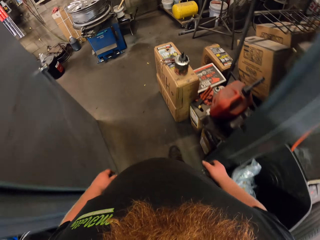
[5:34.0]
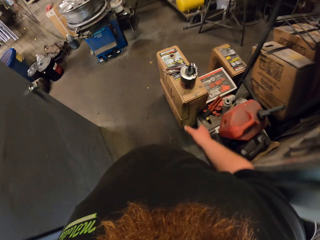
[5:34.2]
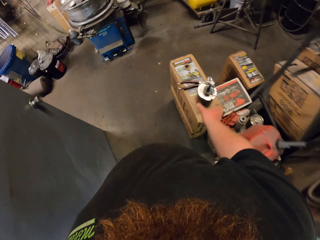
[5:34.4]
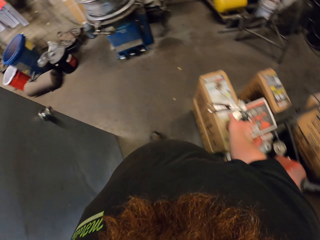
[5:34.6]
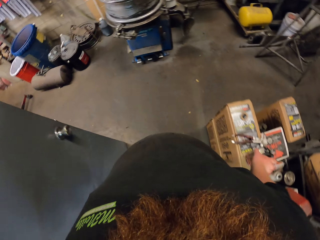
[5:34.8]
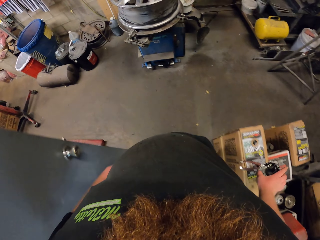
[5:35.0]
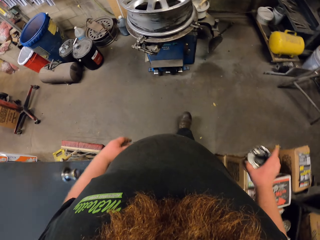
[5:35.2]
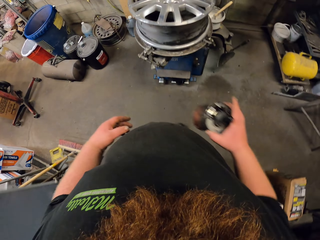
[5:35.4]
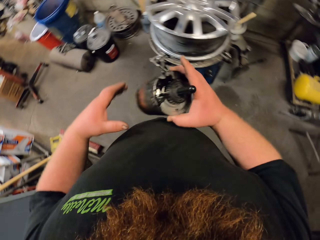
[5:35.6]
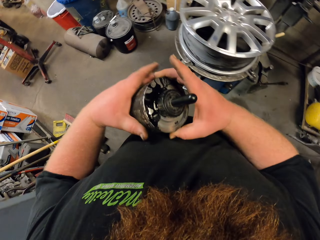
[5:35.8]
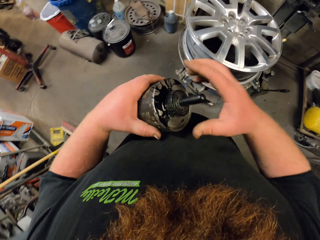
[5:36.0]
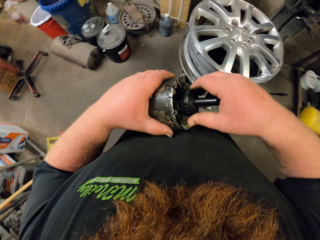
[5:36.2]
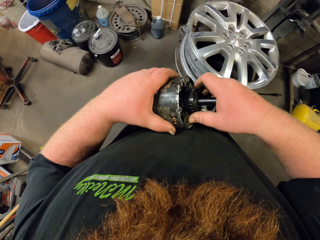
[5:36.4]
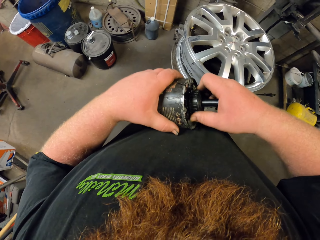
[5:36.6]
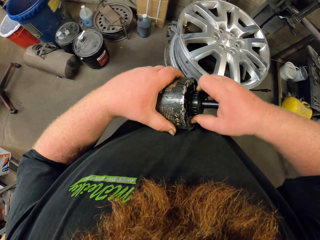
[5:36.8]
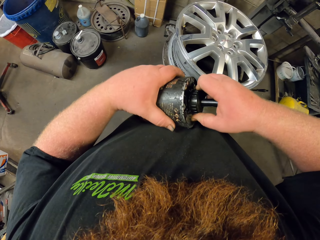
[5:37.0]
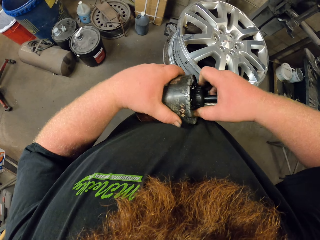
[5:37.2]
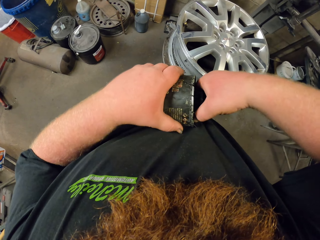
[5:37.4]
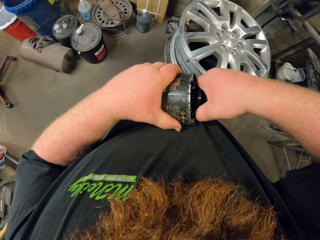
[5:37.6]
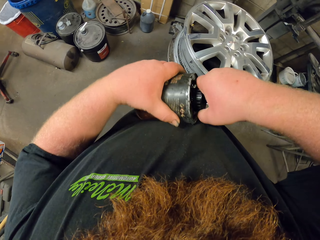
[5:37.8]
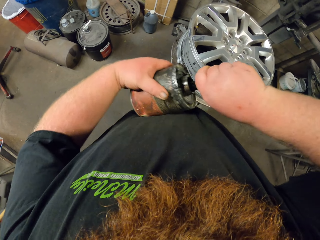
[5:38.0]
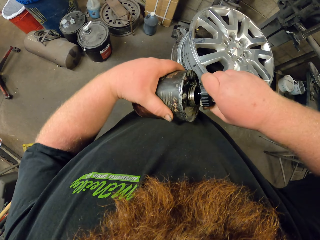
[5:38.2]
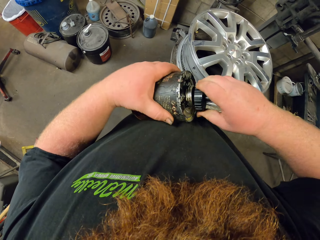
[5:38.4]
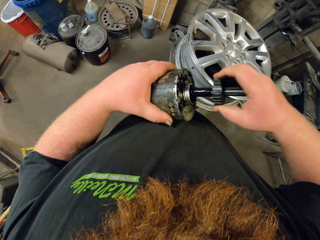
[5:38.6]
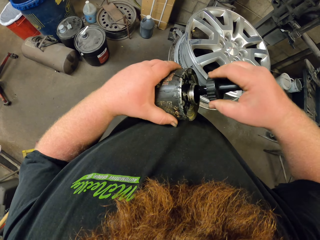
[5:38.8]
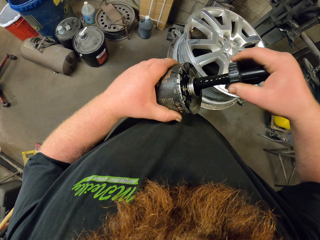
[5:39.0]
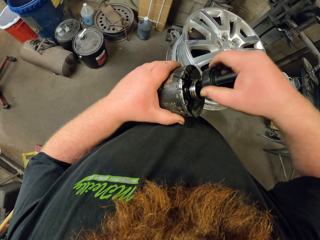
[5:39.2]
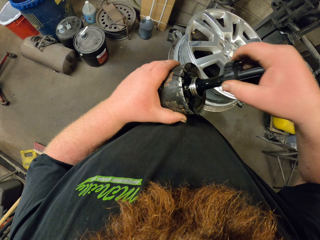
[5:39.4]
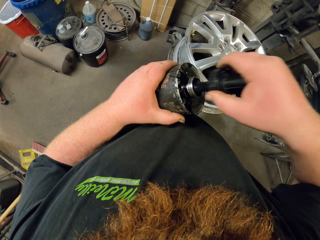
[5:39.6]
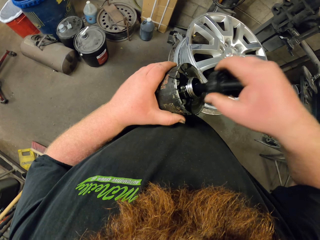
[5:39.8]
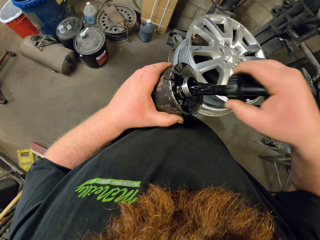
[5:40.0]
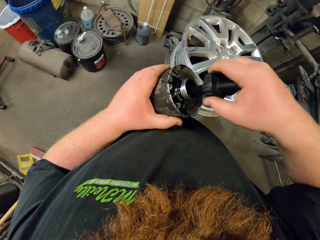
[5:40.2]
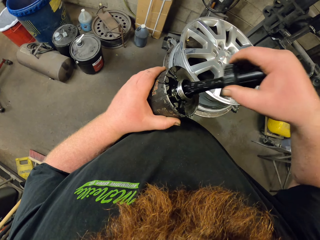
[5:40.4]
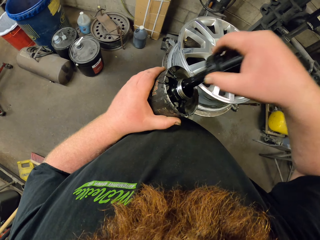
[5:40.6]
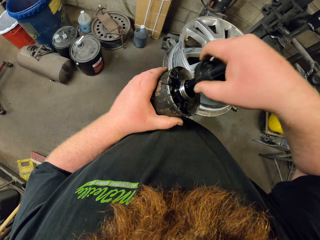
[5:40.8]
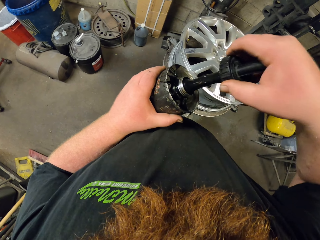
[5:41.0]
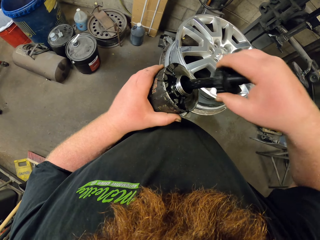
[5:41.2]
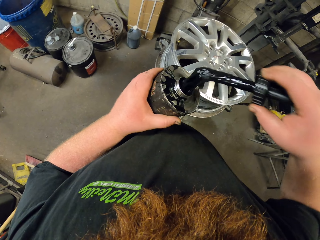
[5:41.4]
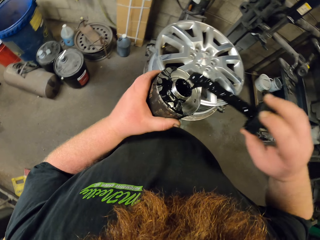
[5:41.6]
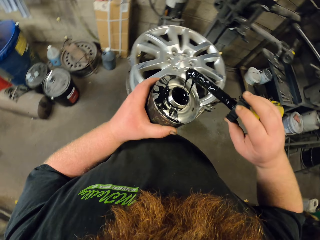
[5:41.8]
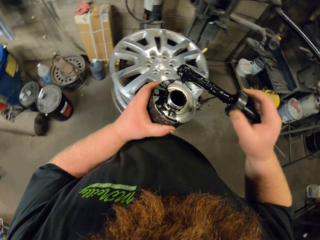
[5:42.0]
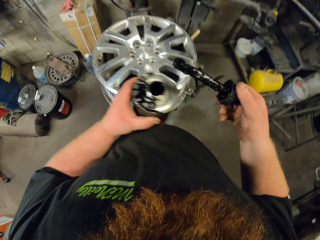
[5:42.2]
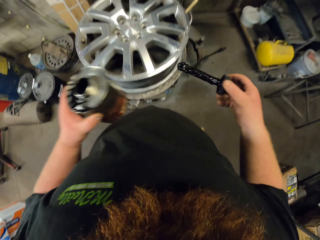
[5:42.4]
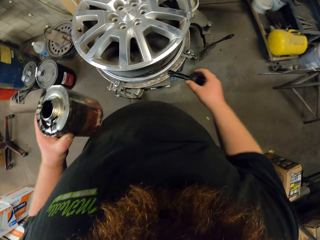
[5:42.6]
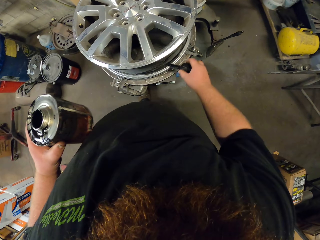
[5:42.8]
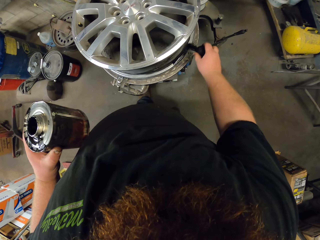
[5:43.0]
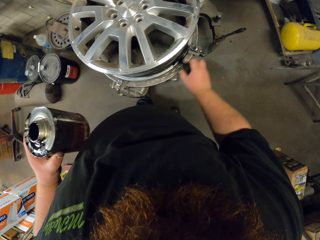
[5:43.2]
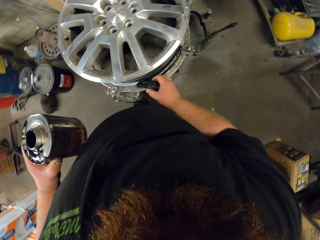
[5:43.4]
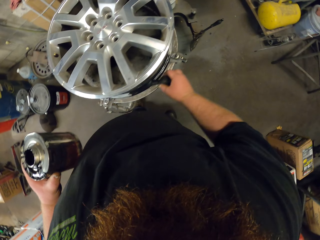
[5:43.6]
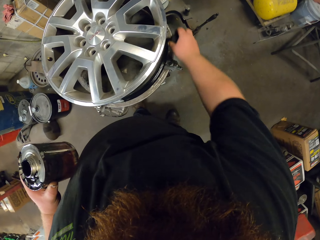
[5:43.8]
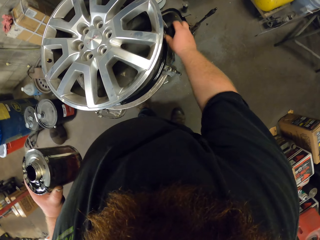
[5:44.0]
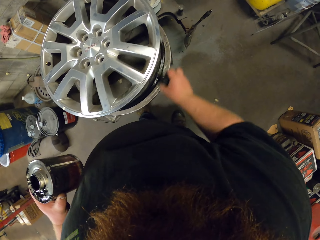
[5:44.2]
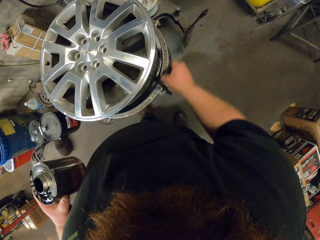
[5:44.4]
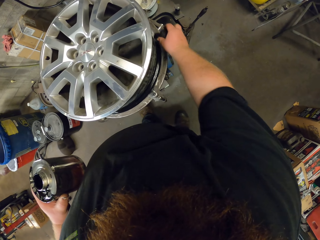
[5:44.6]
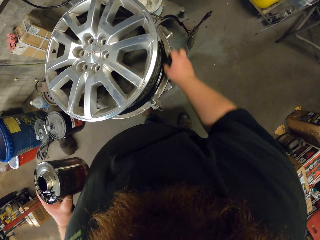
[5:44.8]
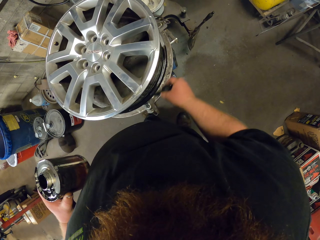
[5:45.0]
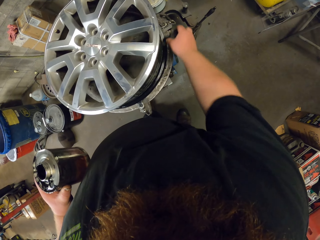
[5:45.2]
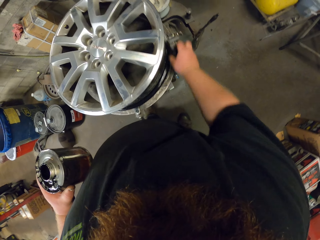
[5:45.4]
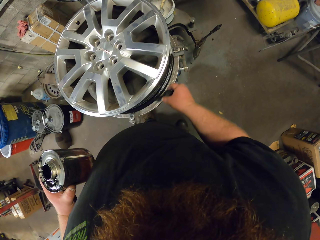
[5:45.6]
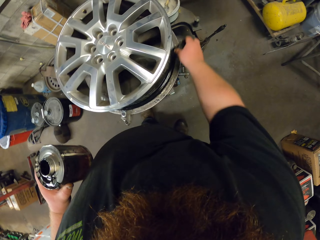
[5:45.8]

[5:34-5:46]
The camera wearer picks up oil from on top of the cartons. They walk around. They open the oil. They dip an object in the bottle. They apply the oil on the wheel.

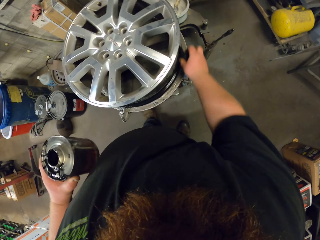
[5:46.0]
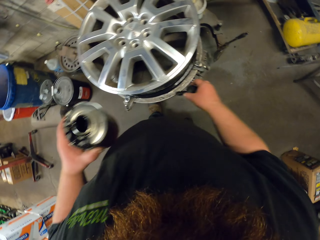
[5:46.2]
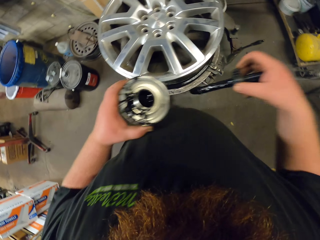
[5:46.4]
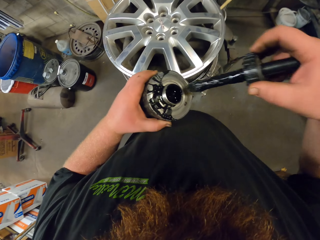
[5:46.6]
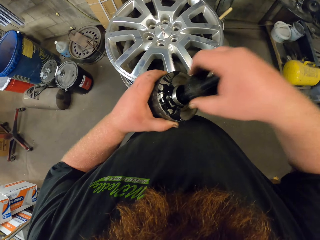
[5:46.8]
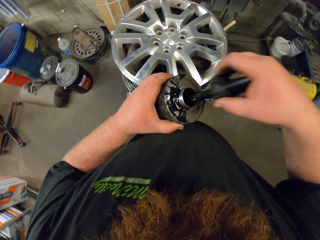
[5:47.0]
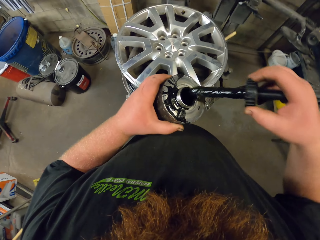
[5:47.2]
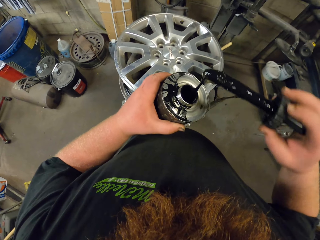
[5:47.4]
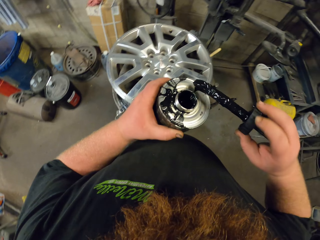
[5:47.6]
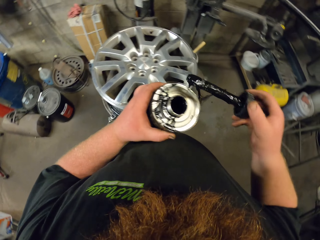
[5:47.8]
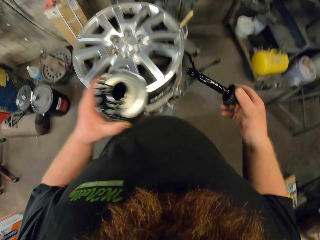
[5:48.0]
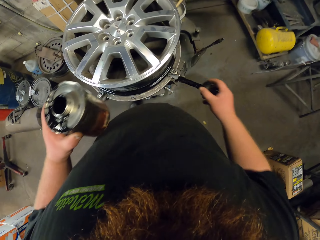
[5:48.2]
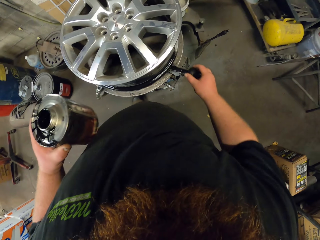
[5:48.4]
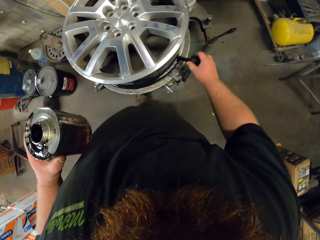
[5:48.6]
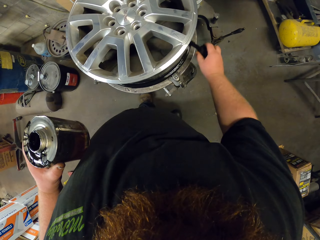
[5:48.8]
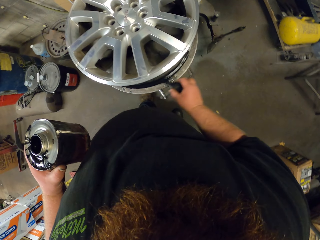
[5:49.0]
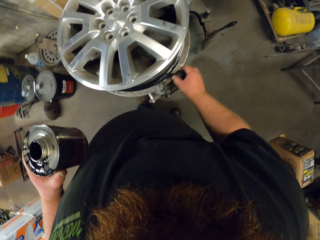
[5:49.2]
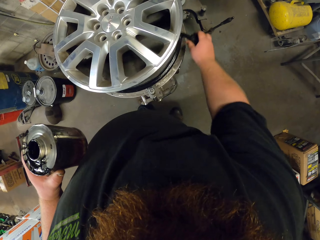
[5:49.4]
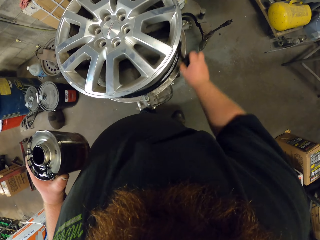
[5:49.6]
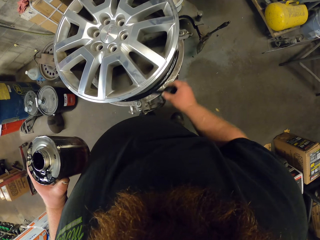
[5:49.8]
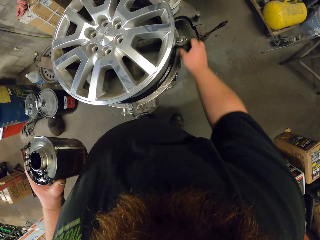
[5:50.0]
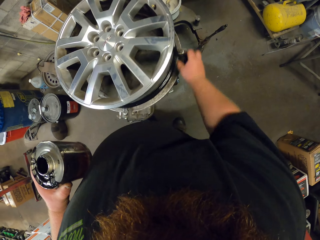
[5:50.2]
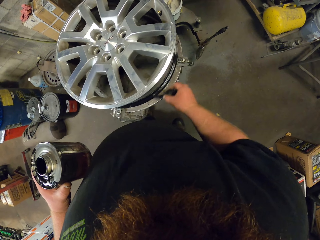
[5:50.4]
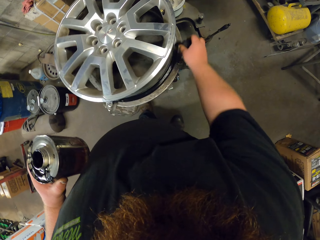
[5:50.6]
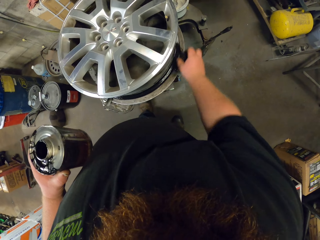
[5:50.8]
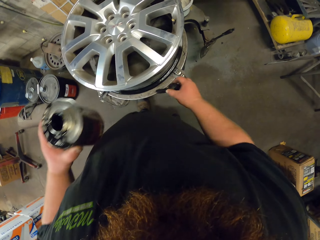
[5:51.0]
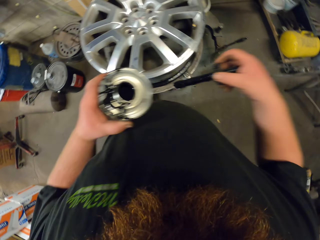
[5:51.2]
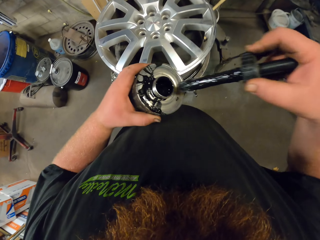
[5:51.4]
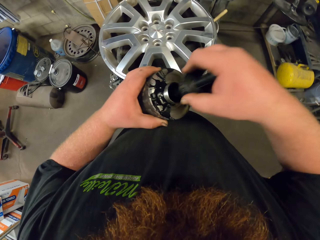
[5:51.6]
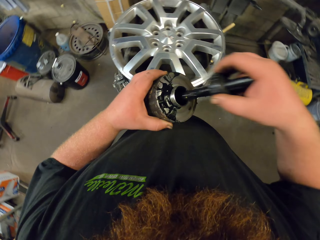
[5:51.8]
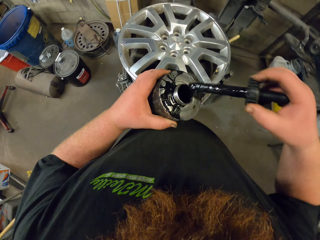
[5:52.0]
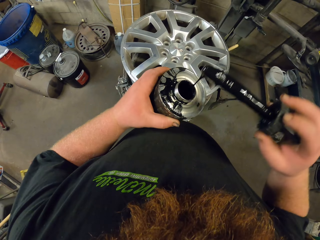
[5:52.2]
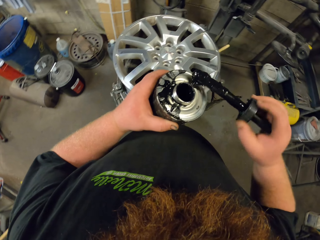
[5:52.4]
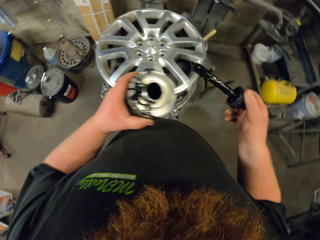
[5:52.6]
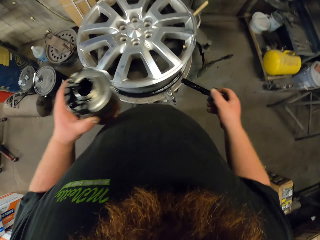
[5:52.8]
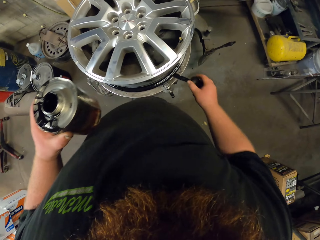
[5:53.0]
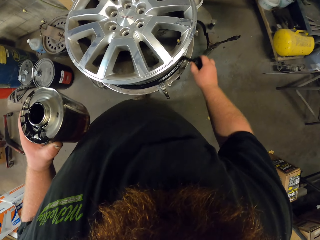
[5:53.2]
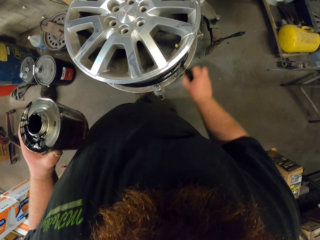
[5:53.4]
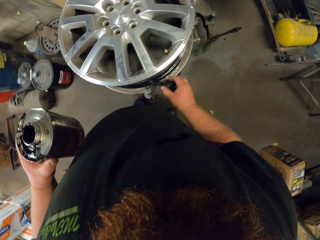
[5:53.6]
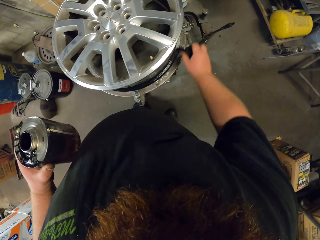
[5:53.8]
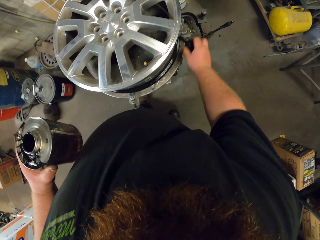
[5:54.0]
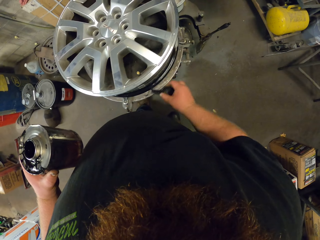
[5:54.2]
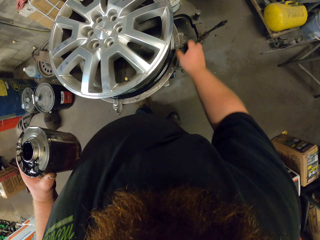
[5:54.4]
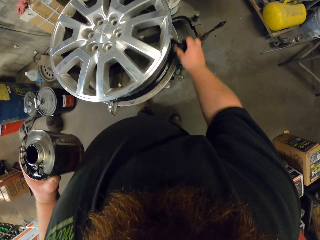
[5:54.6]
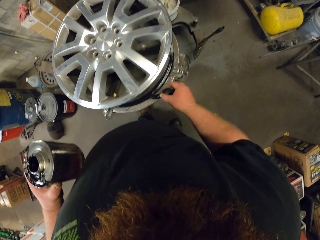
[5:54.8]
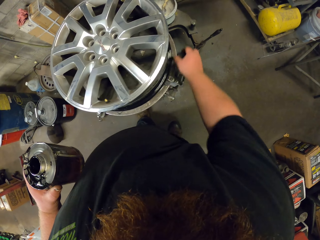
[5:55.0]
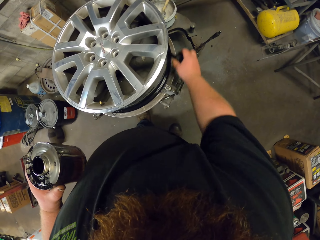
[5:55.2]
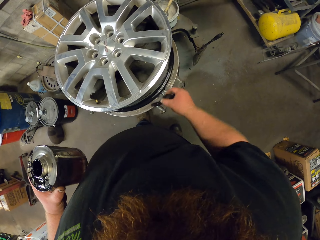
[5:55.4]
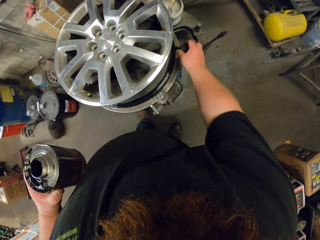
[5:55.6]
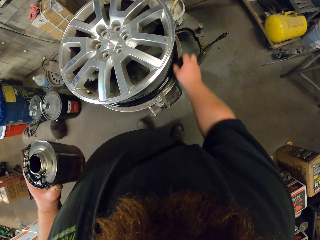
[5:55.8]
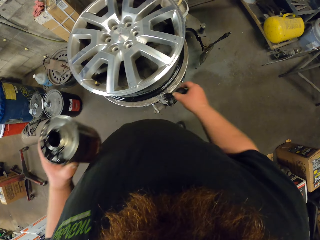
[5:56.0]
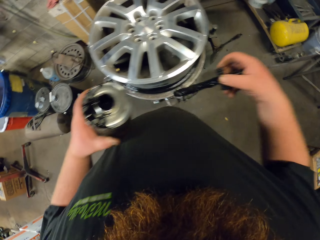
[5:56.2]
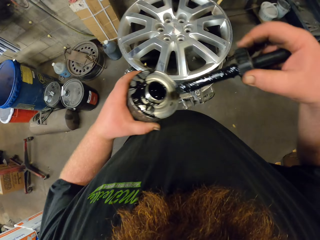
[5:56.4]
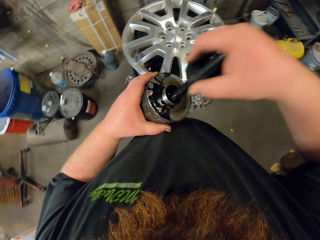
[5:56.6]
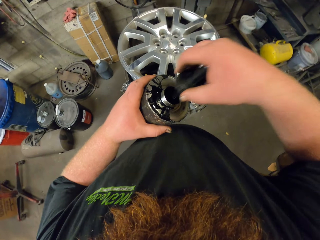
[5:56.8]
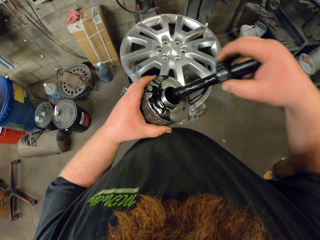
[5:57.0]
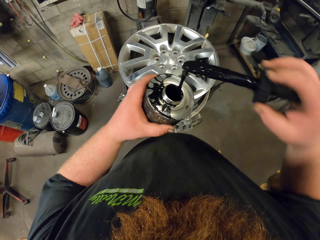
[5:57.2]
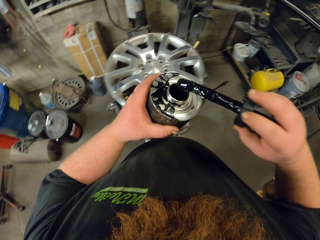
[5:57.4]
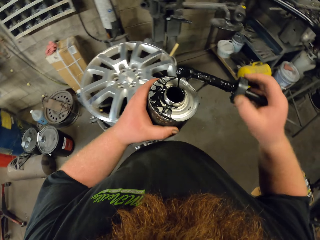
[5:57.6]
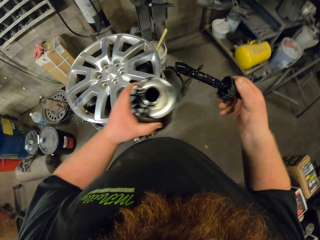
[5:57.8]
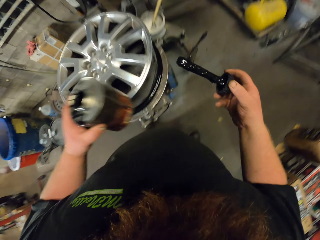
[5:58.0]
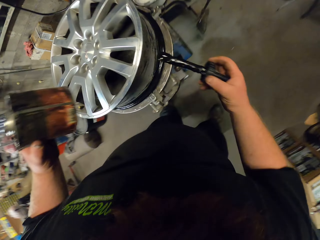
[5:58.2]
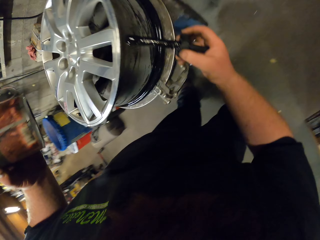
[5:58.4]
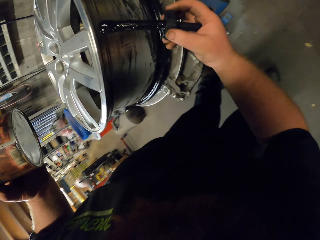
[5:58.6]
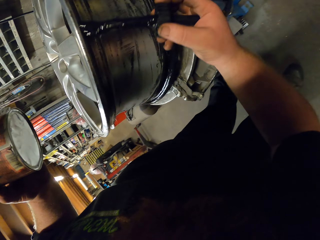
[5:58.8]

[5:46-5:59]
The camera wearer dips an object in the bottle. They apply the object on the rim. They dip the object in the bottle. They apply the object on the rim. They dip the object in the bottle.
